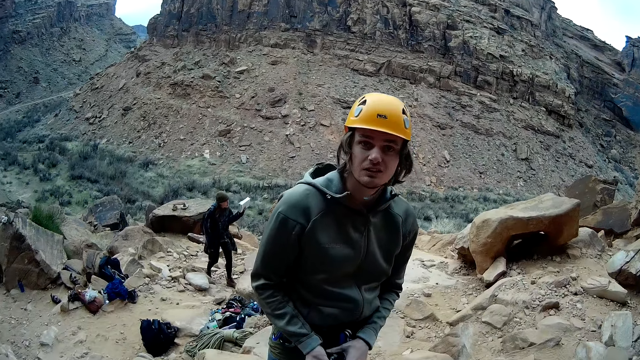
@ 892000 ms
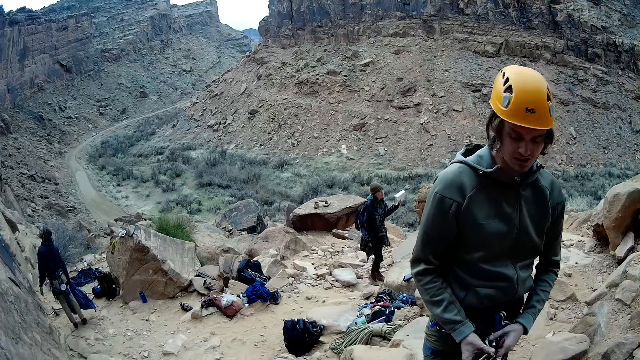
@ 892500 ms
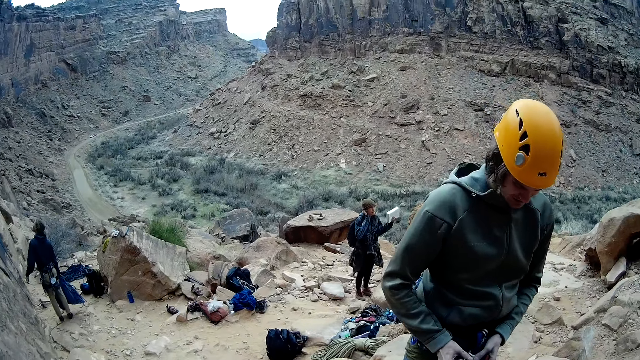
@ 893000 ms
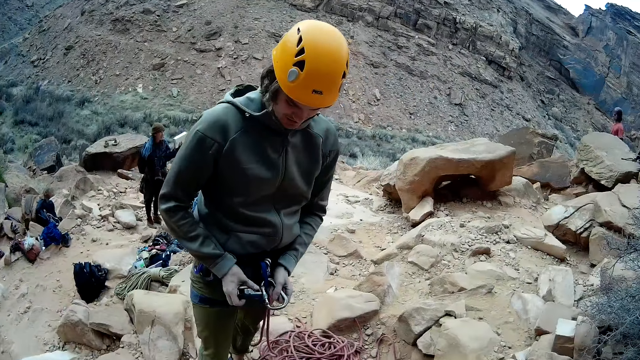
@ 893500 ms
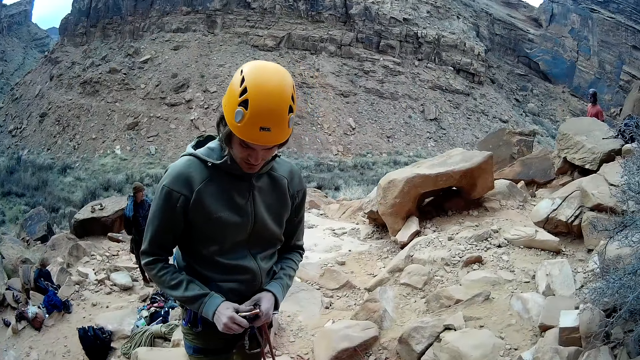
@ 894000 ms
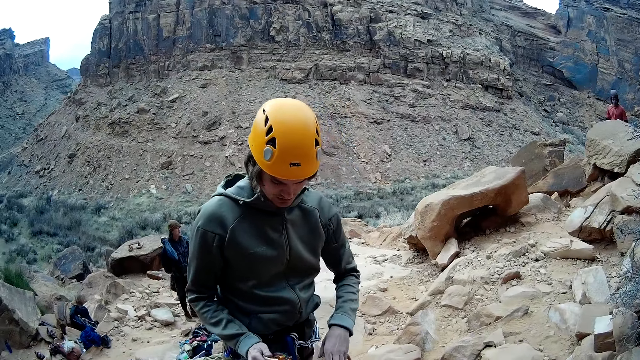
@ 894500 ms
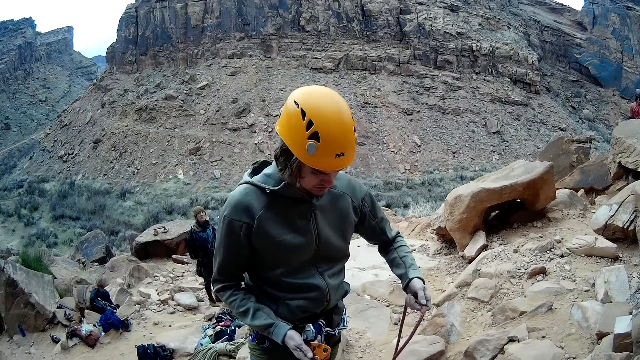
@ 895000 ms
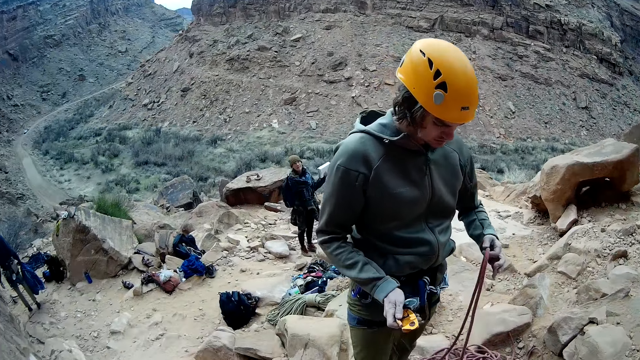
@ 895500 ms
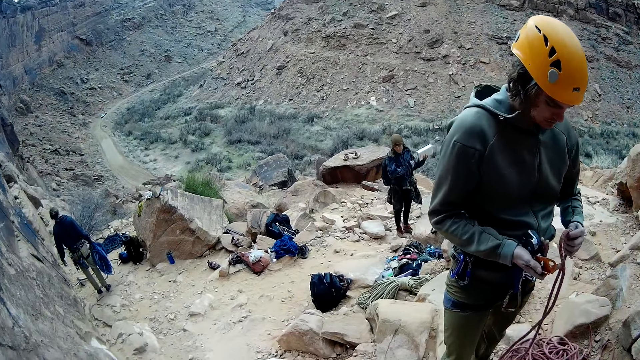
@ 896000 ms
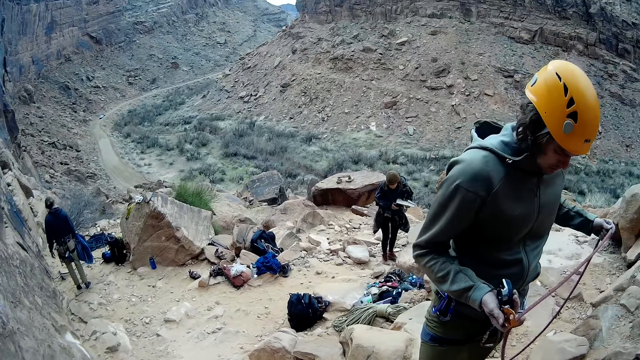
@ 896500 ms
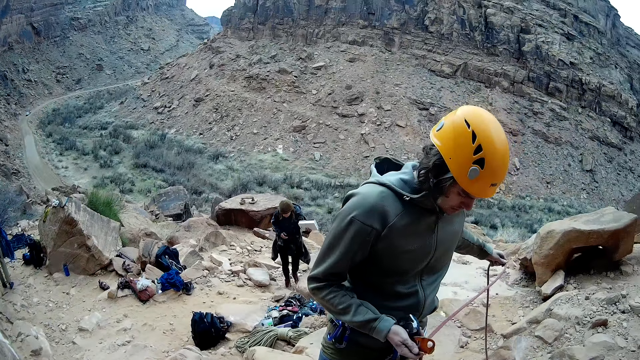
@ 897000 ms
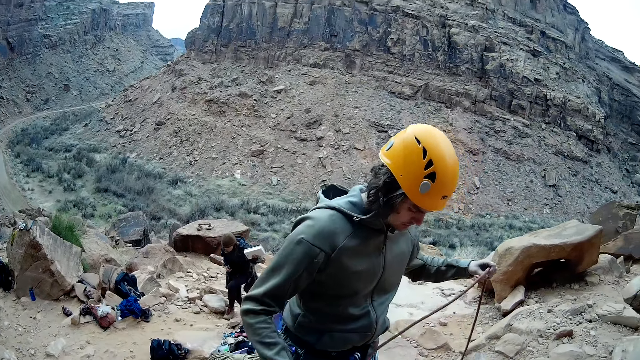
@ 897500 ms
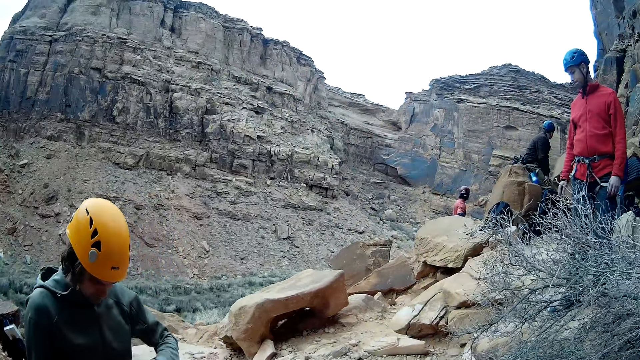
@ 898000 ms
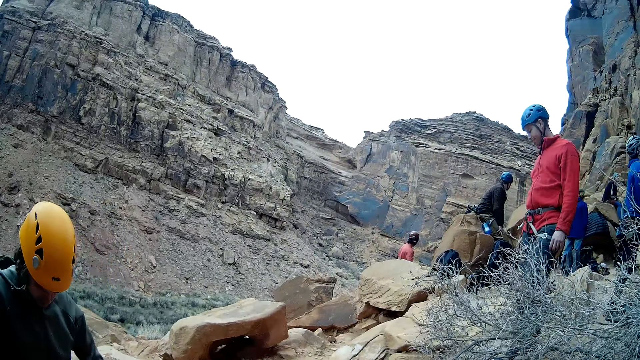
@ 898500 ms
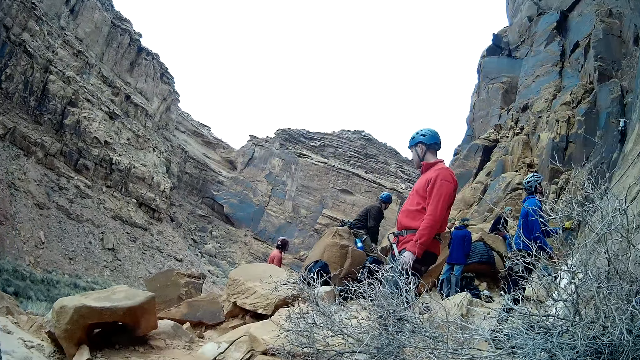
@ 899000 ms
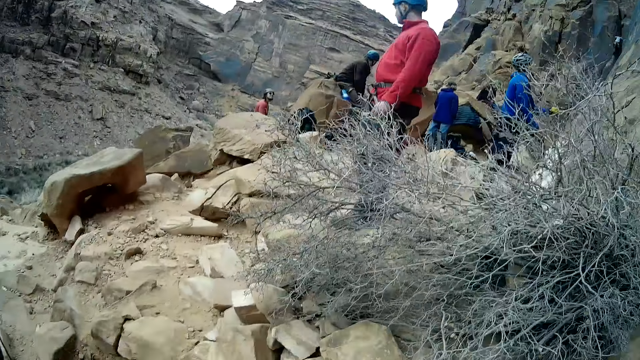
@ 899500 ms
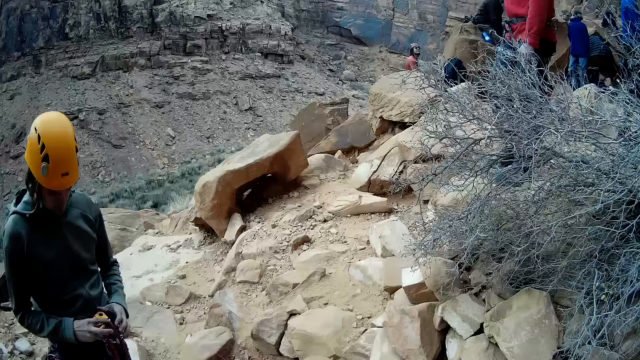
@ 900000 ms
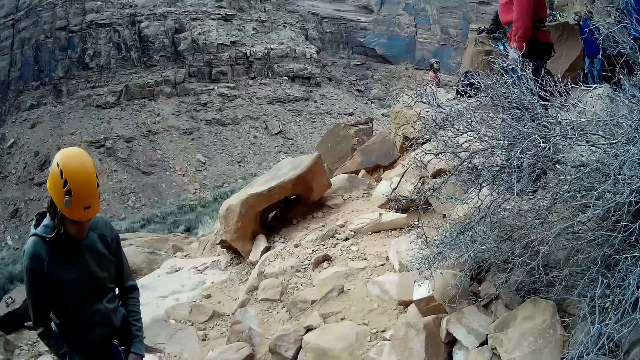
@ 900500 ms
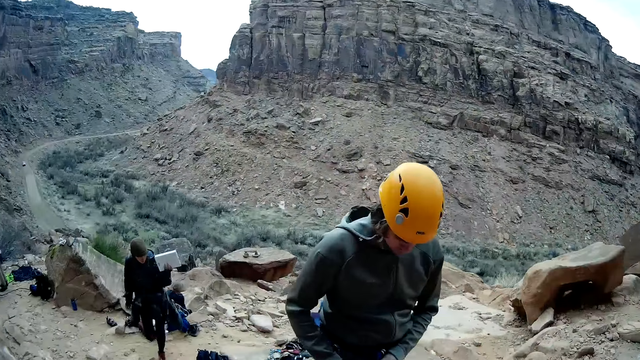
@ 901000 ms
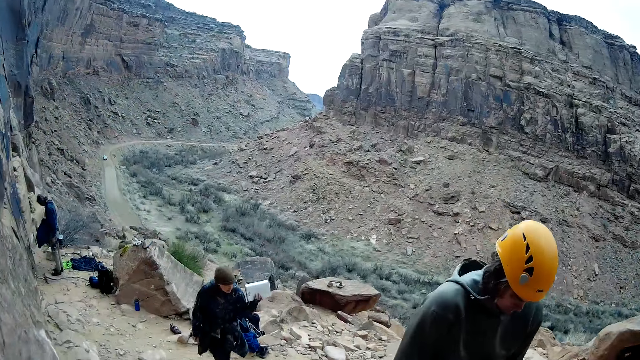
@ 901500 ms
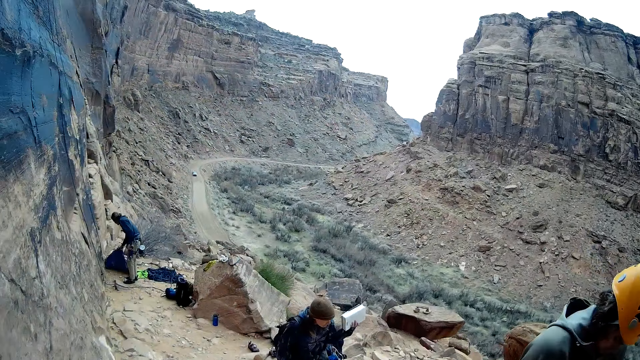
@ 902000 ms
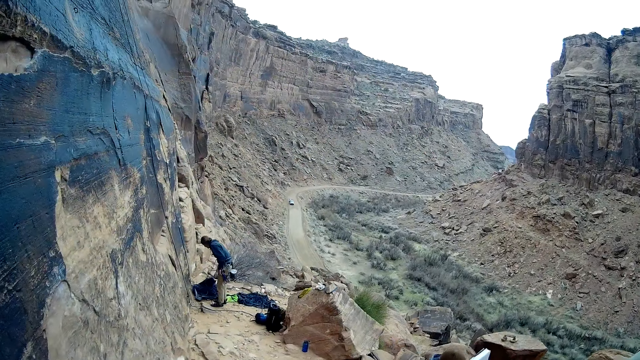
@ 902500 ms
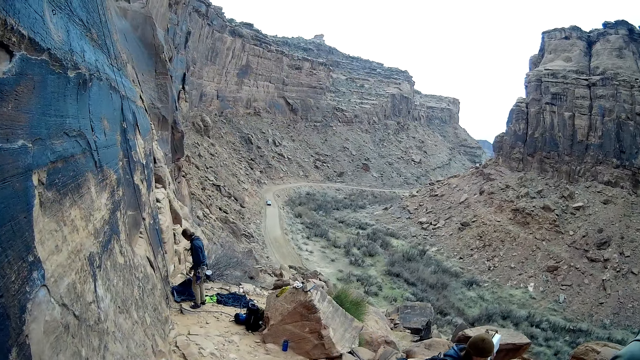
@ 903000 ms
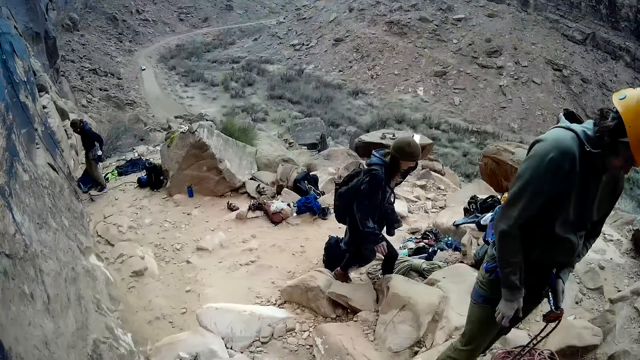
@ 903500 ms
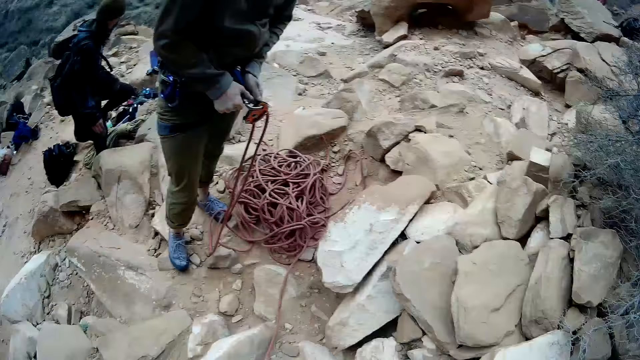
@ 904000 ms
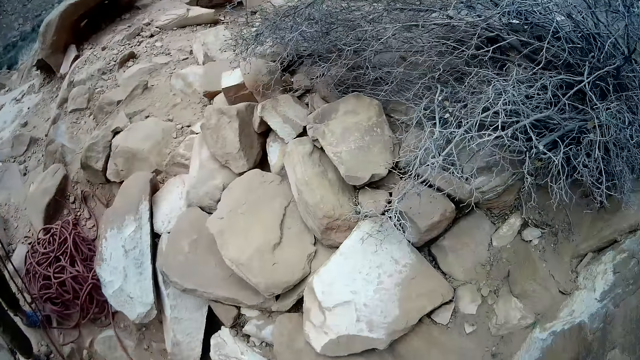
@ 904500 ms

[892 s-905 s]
A man ties the rope on the belt. The camera wearer looks at the people.

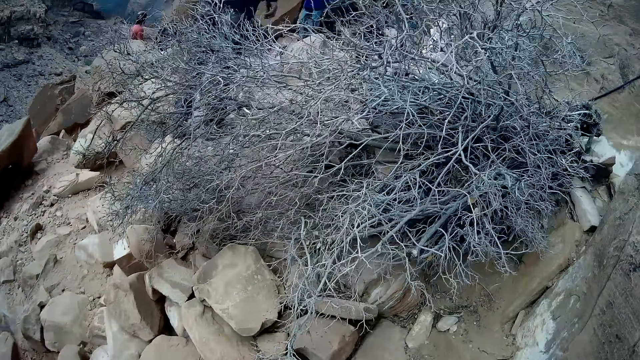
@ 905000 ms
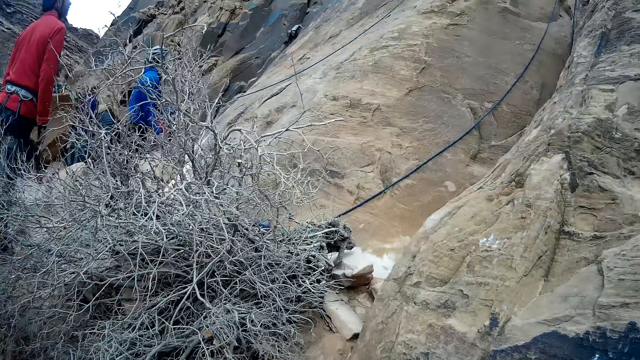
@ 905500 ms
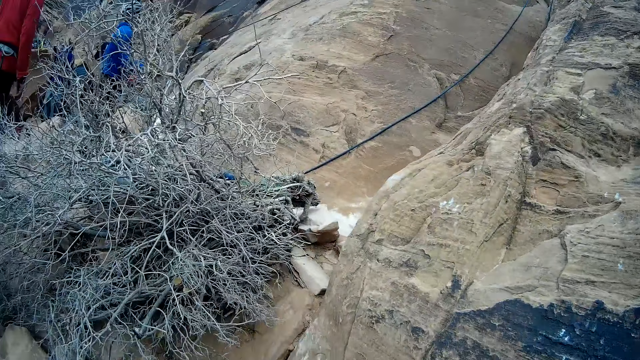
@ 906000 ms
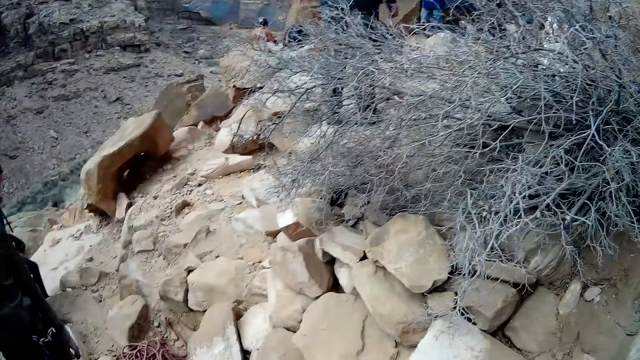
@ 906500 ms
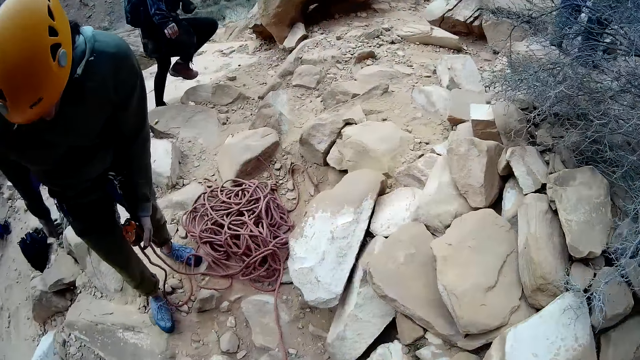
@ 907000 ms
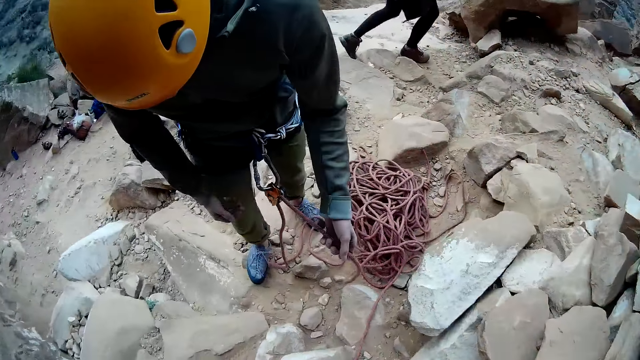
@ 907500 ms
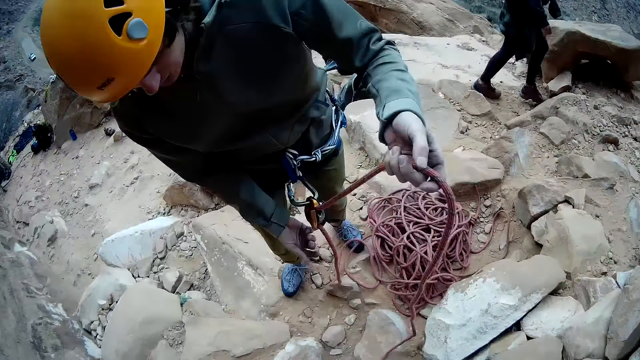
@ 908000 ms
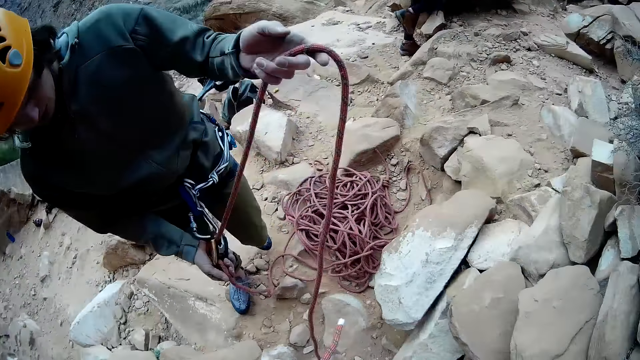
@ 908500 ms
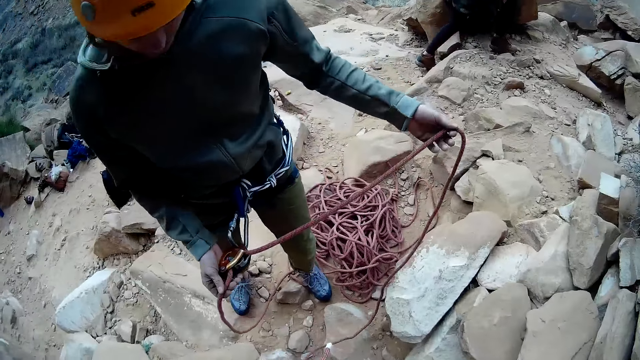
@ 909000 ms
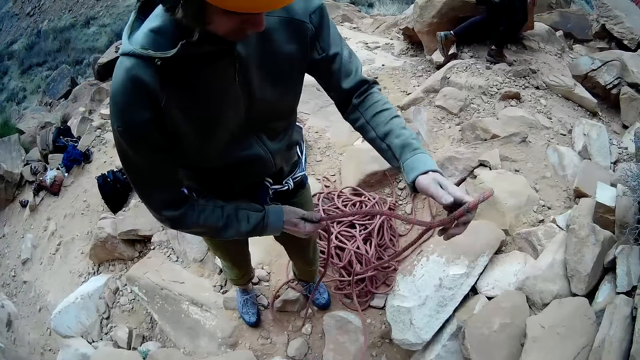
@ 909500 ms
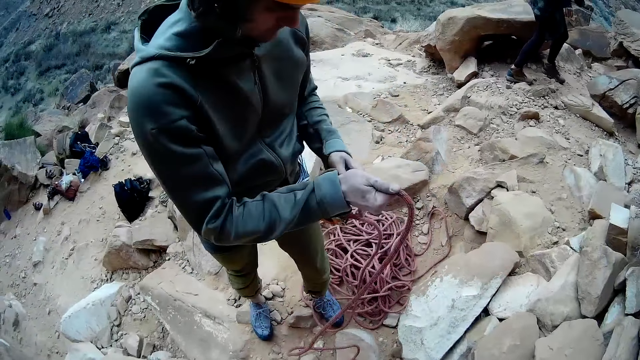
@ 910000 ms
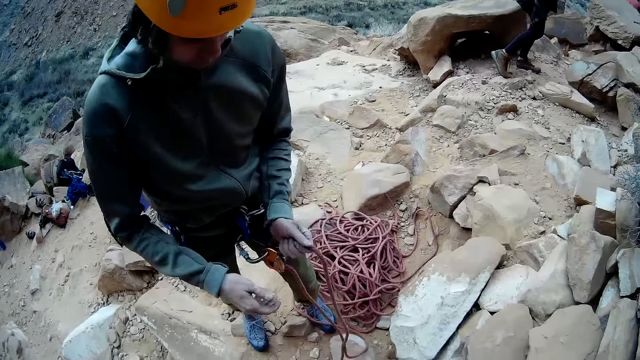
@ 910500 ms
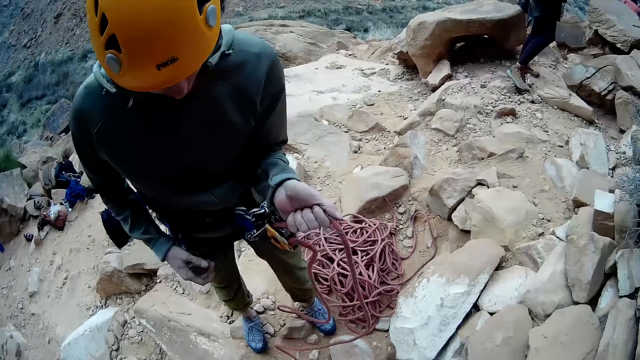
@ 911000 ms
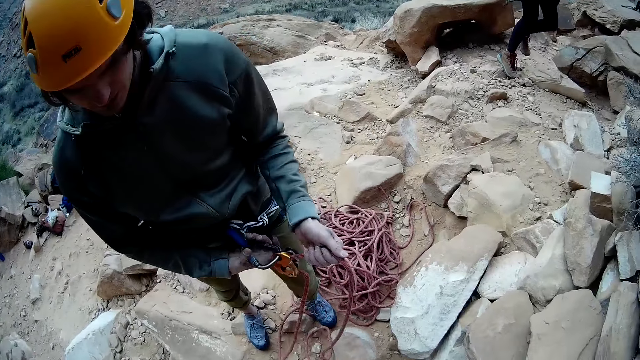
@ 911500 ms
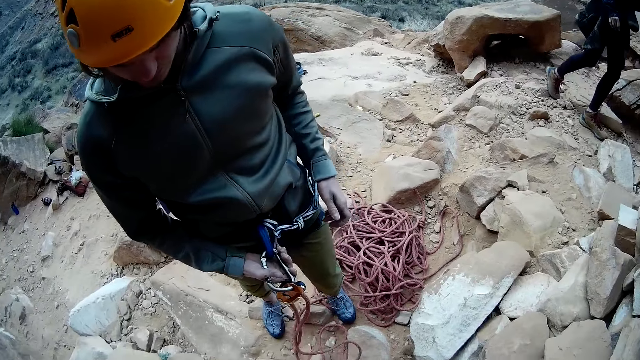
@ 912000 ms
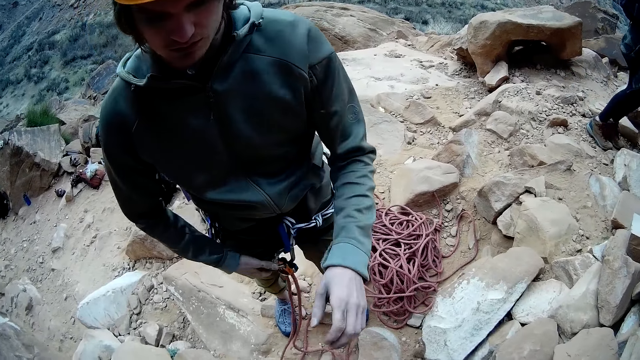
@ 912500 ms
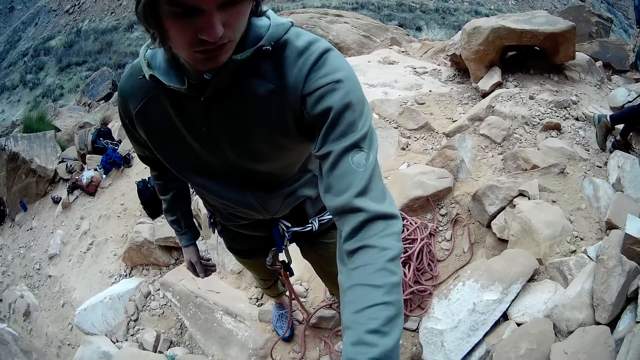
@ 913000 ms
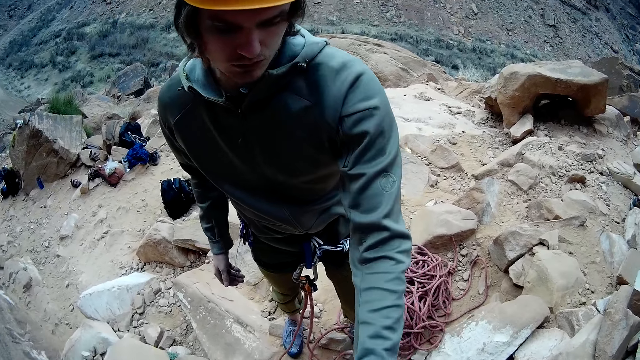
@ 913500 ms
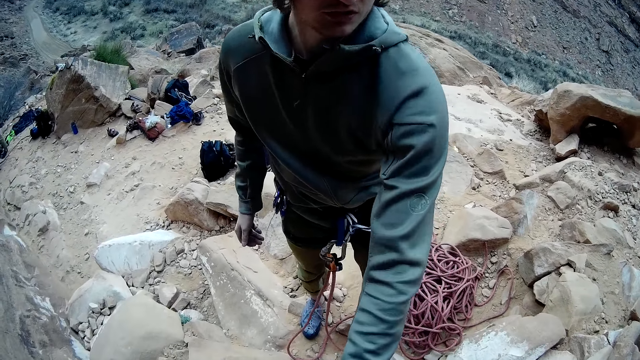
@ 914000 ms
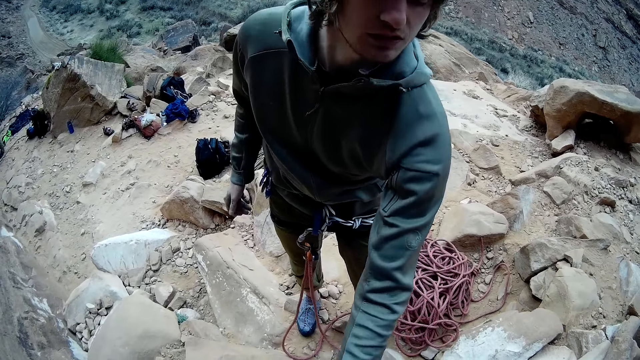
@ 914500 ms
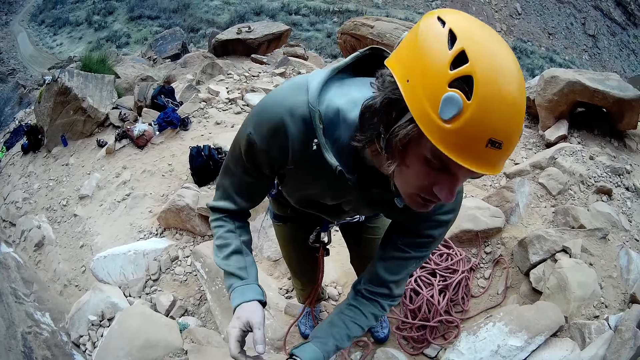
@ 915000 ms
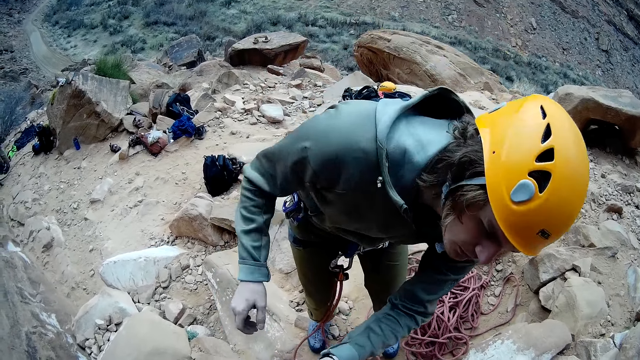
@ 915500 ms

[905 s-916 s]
The camera wearer looks around. The man adjusts the rope on the harness round his waist with both hands. The camera wearer ties the rope on the belt.
